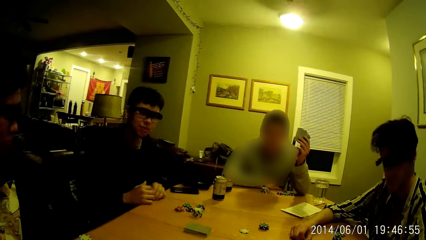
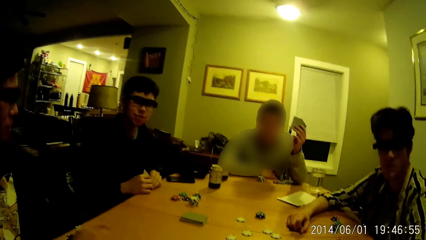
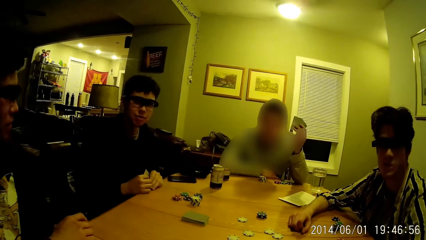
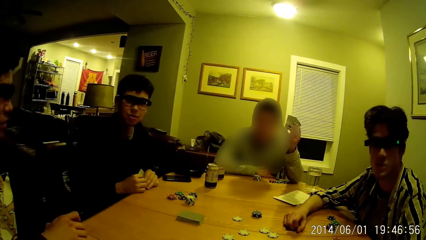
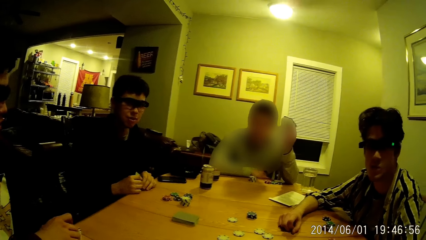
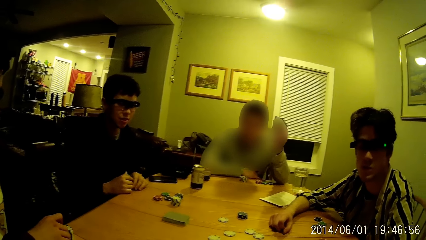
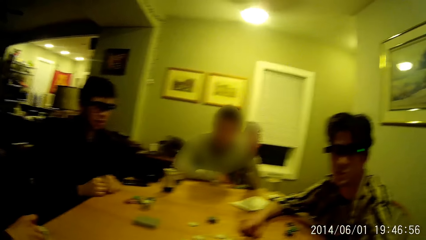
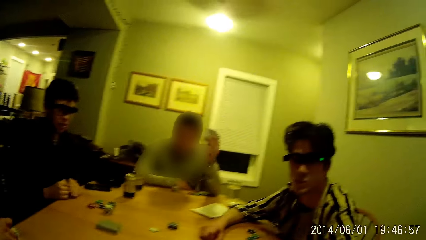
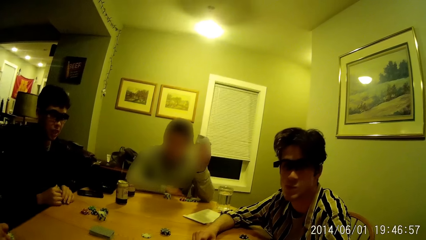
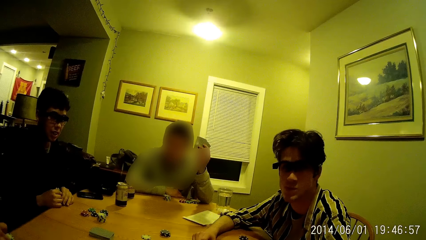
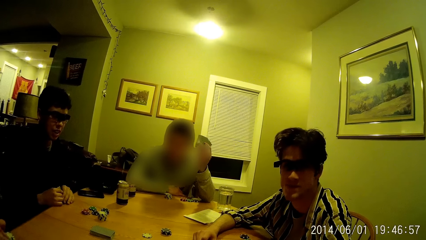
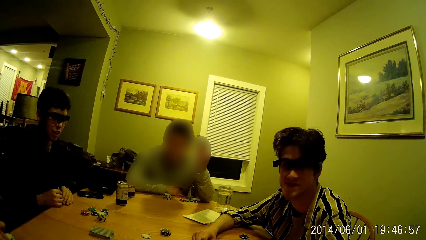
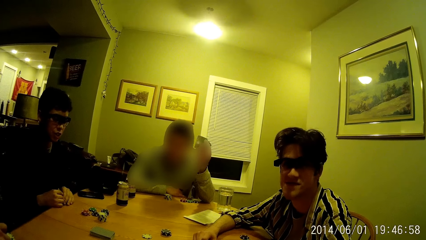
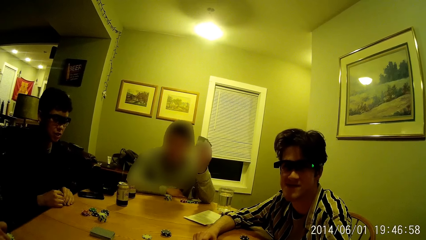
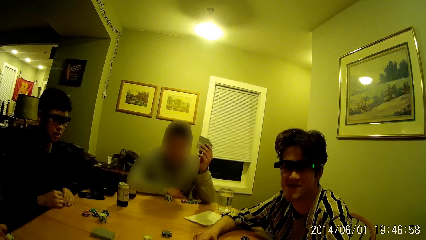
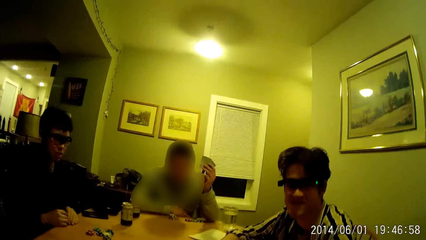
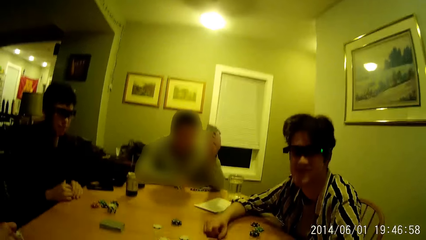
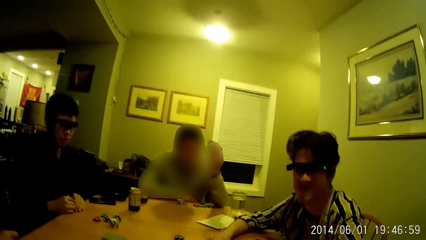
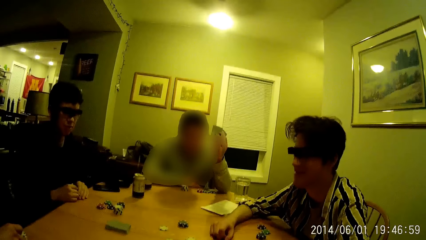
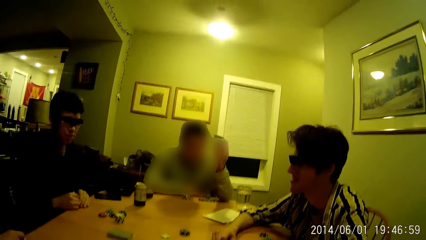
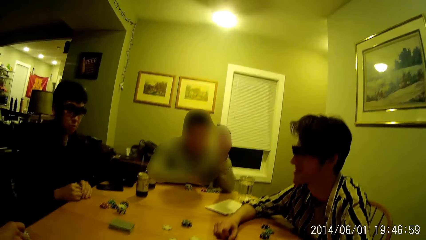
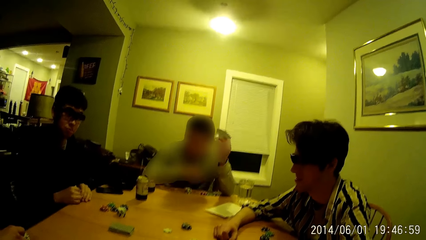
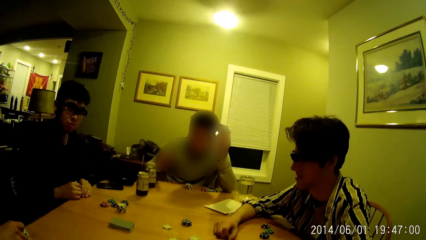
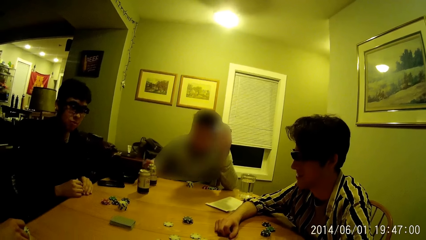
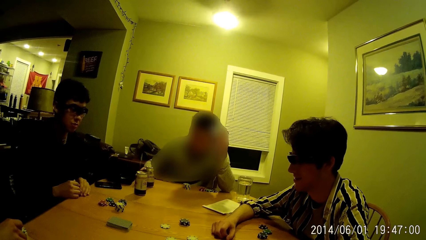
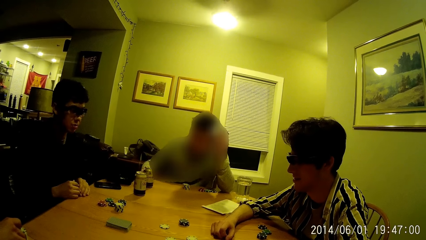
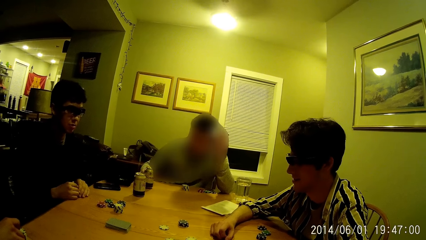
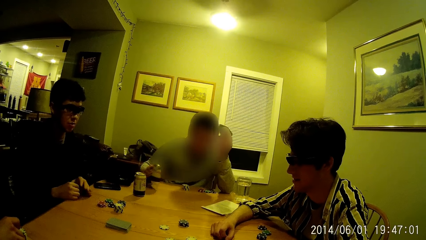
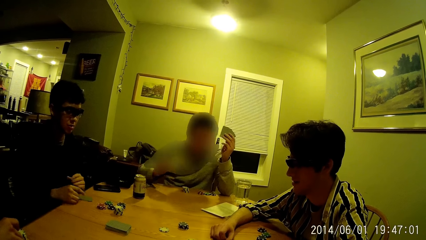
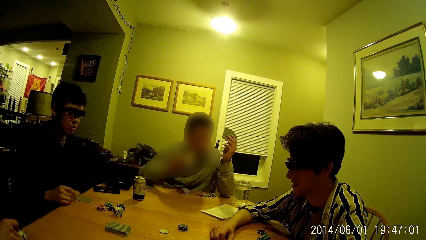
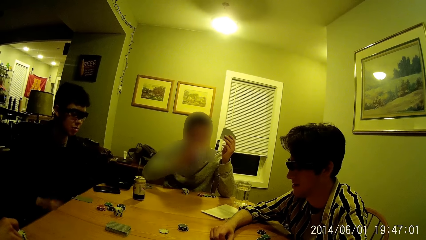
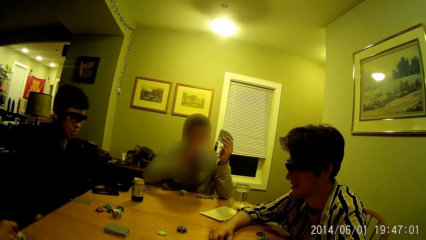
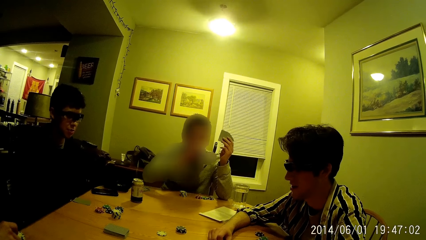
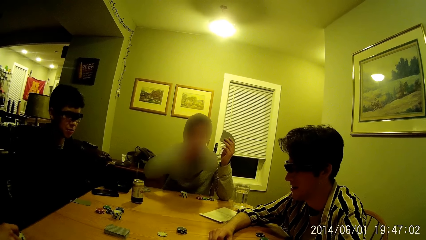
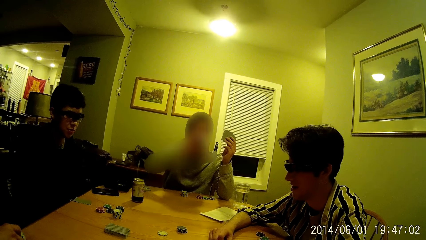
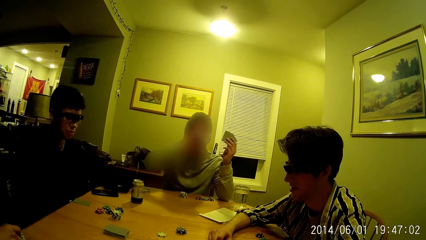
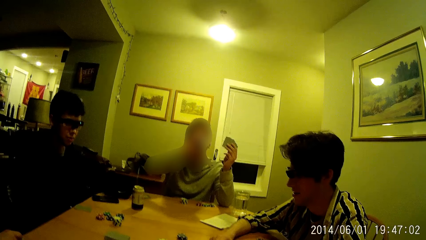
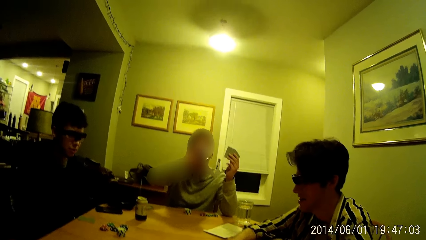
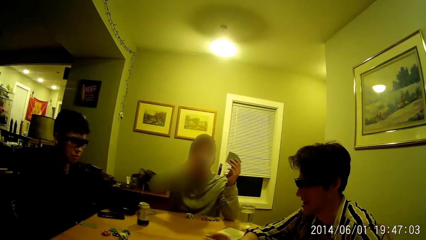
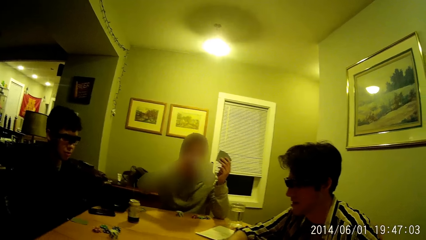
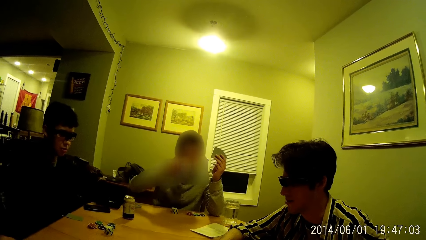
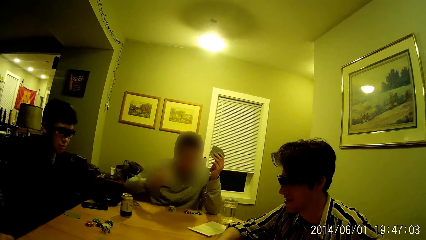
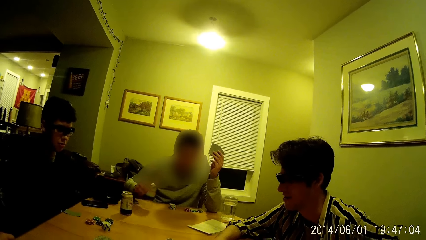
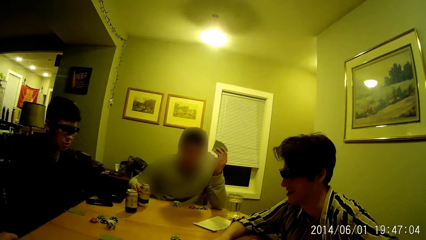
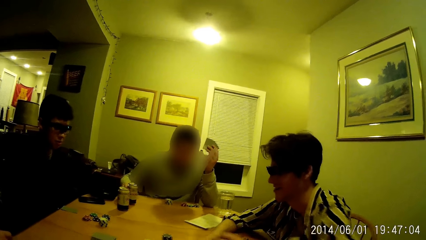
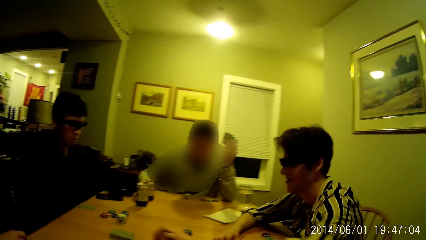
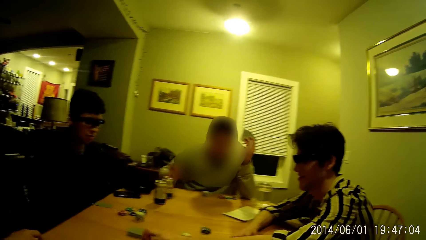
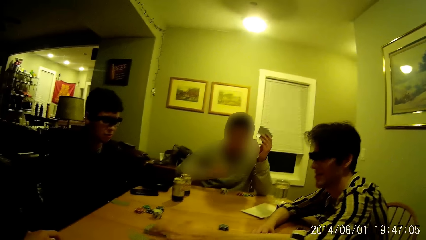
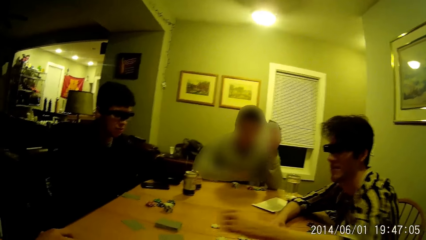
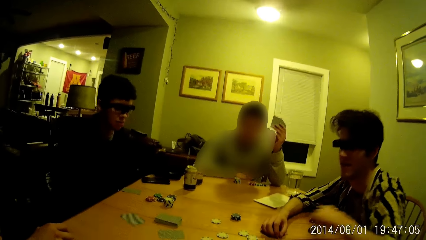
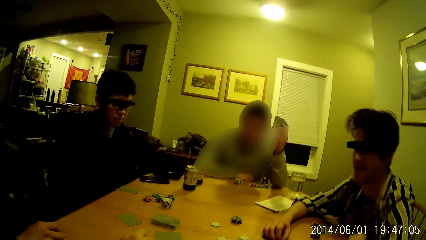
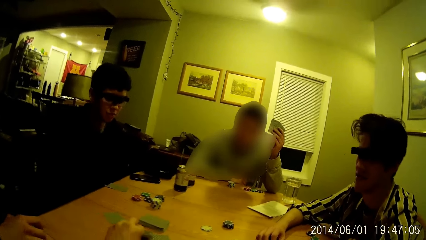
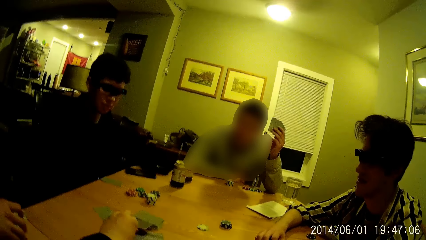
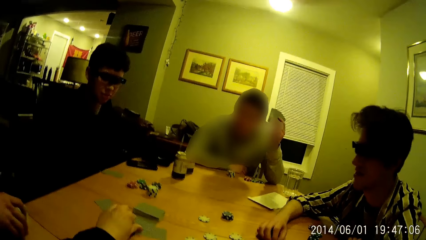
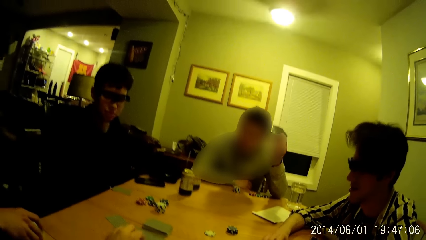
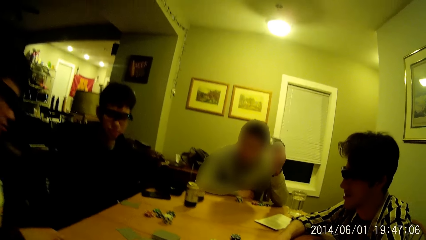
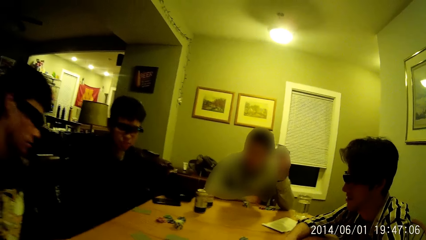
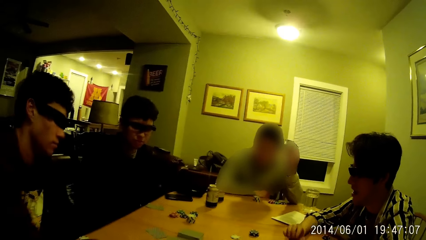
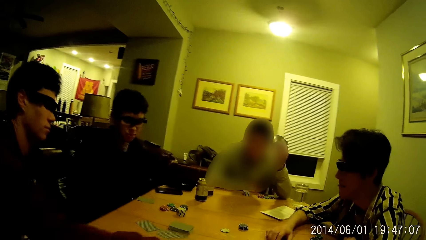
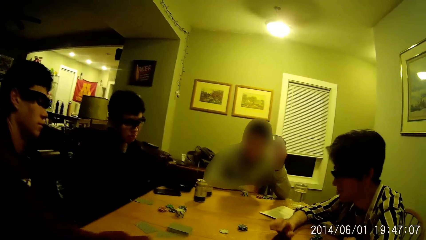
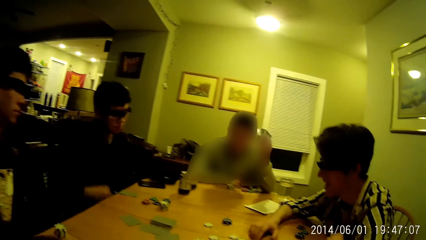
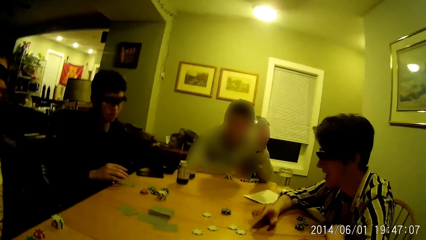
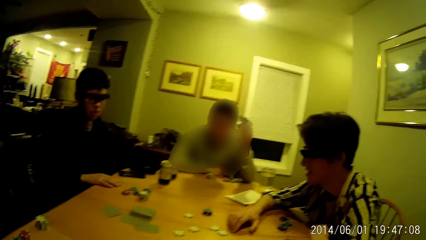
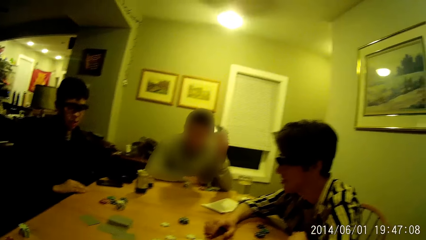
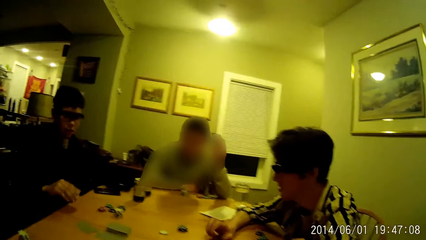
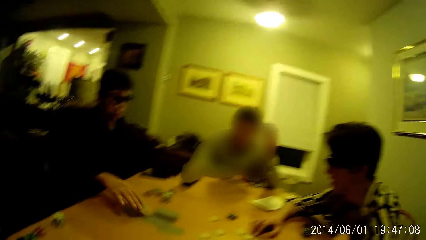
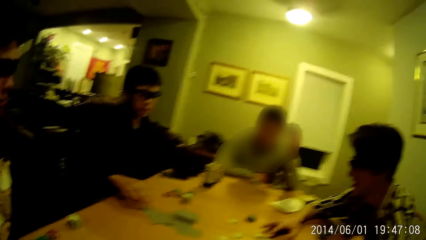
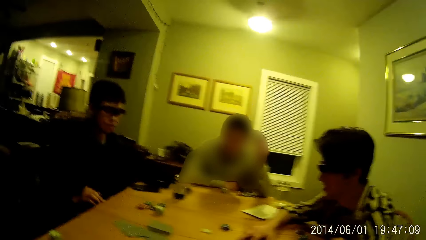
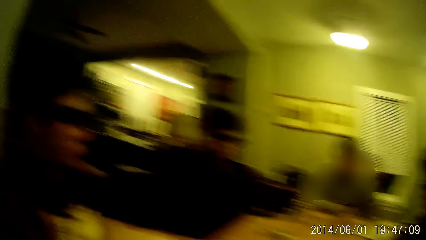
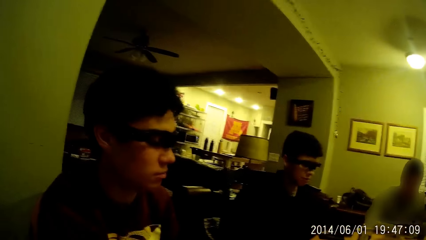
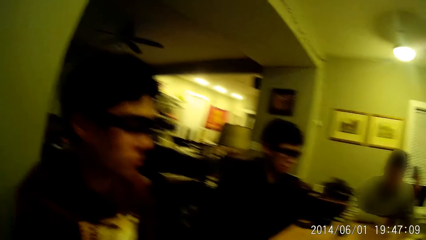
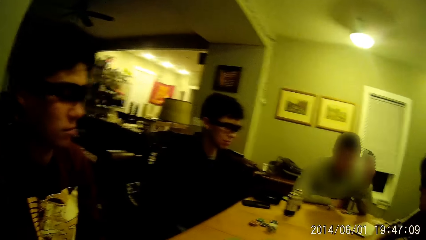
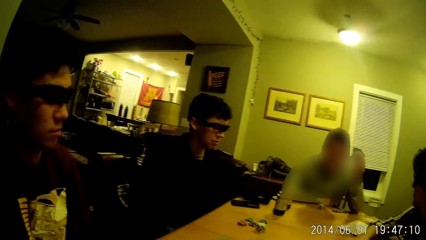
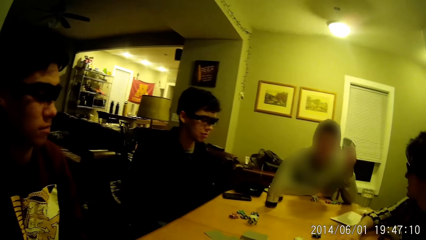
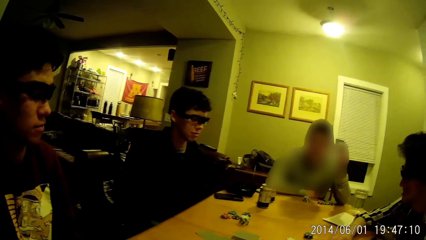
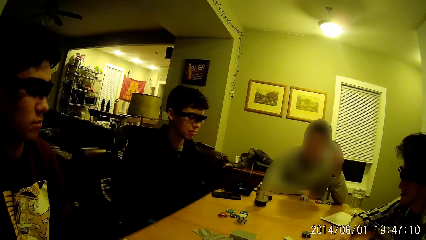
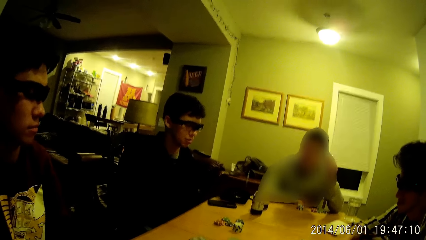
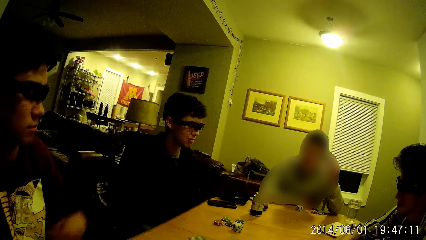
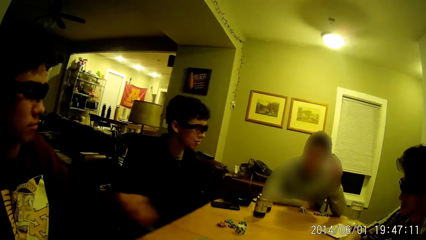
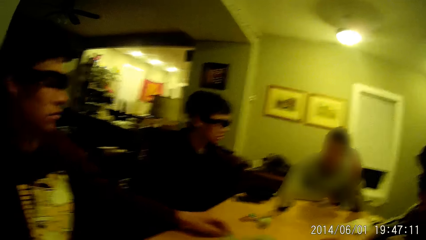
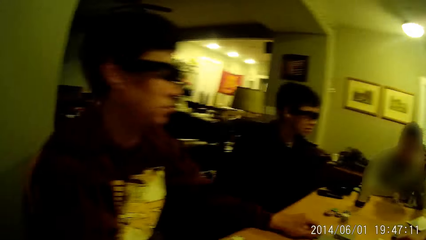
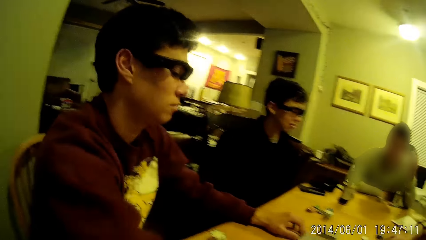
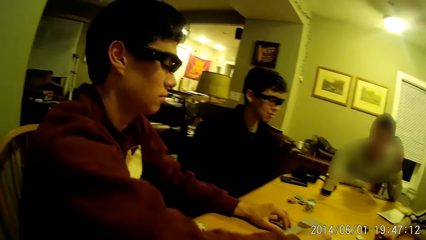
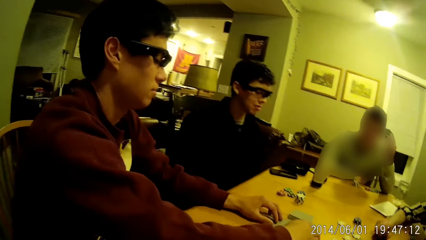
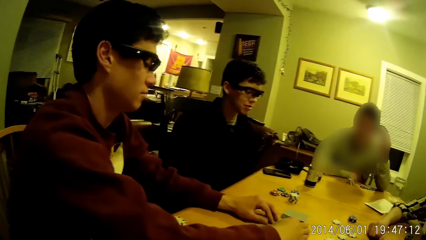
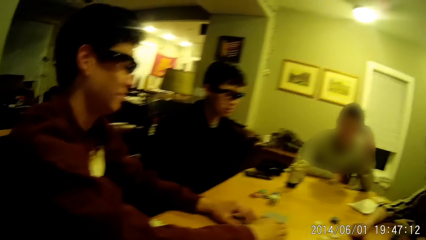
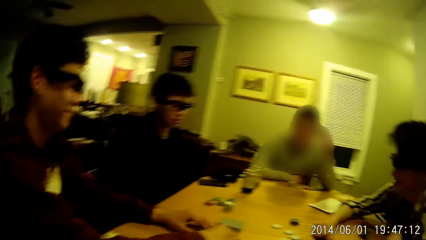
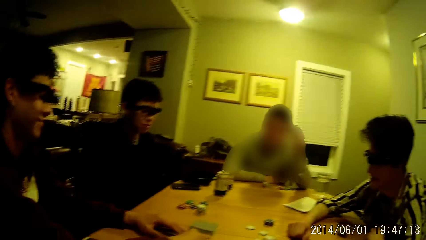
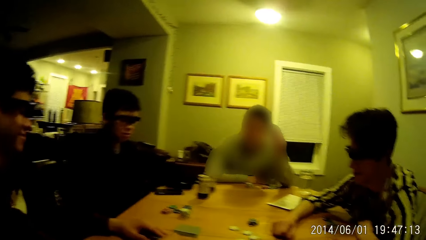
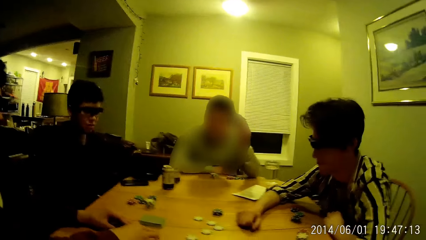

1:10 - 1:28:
A man picks up his canned drink from the table with his right hand. Another man drops the card in his right hand on the table and removes his hands from the table. The first man drinks from the canned drink in his right hand. The first man drops the canned drink in his right hand on the table. A third man drops the card in his left hand close to a deck of cards on the table. The camera wearer drops the card in his left hand close to the deck of cards on the table. A fourth man moves his poker pieces on the table with his right hand. The camera wearer touches the cards. The man taps on the table with his right hand. The second man picks up his cards on the table with his right hand. The fourth man drops the cards in his right hand close to the deck of cards on the table. The fourth man arranges the cards close to the deck of cards on the table with both hands. Another man picks up a card.
